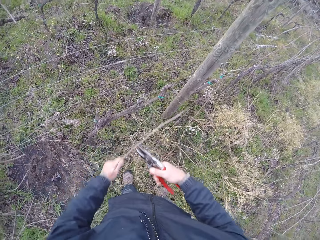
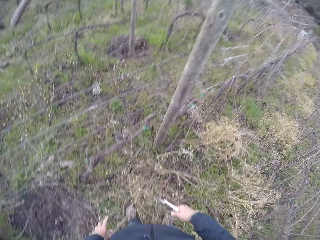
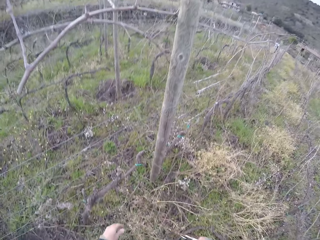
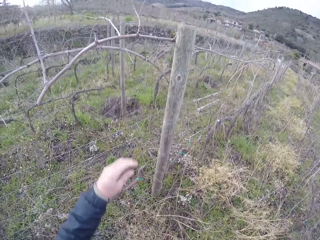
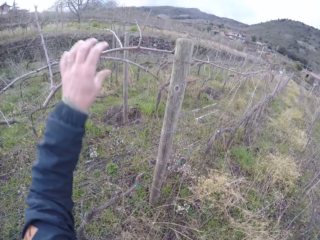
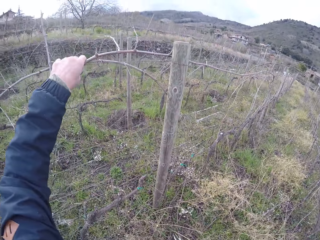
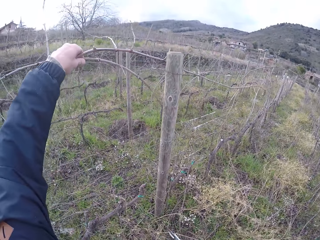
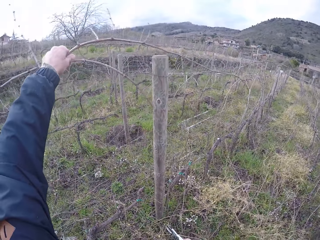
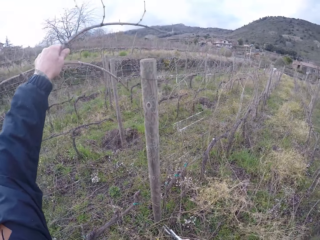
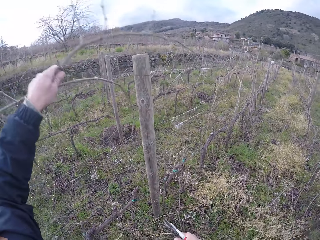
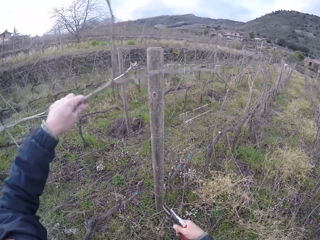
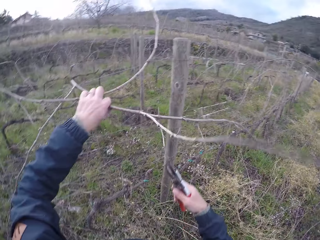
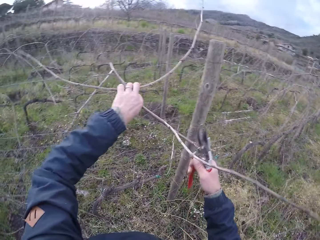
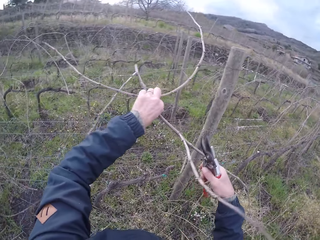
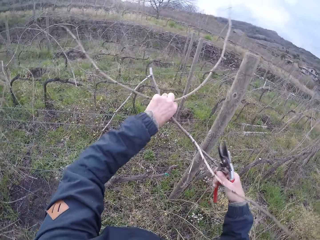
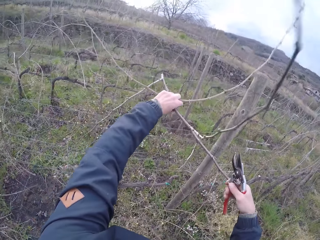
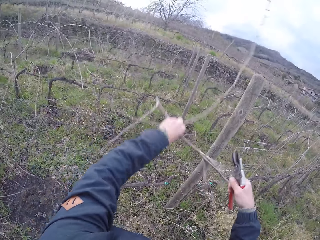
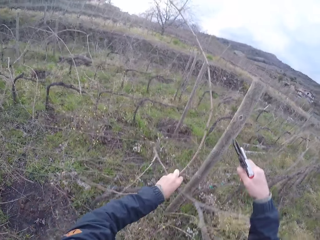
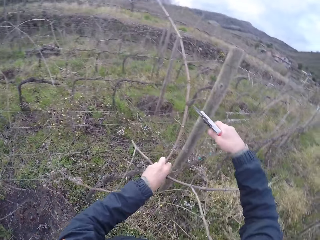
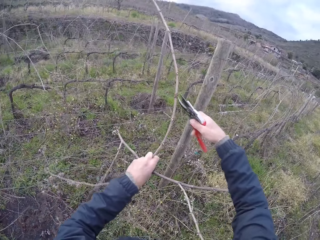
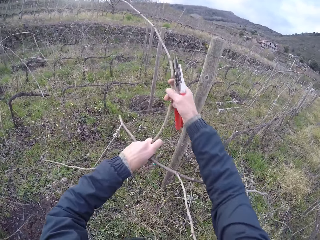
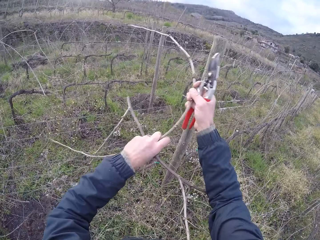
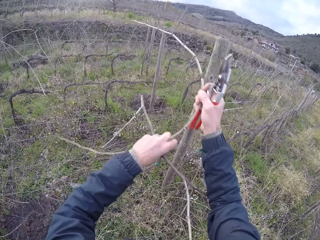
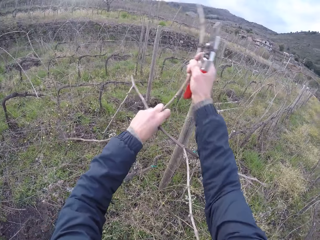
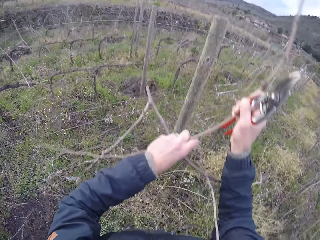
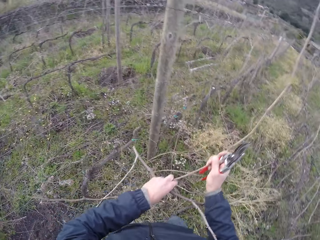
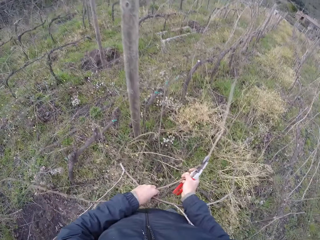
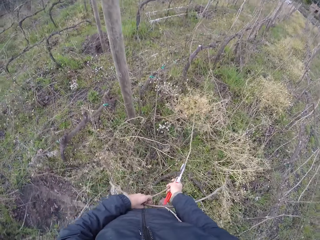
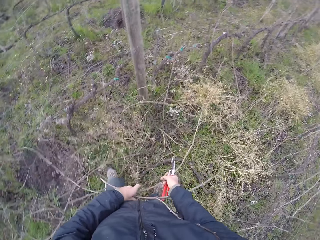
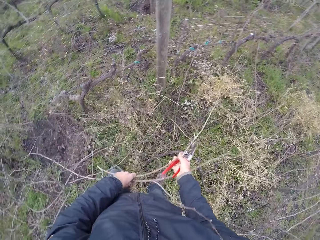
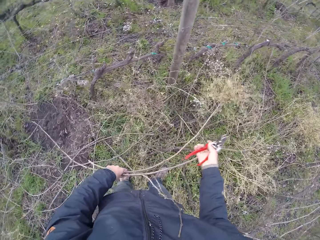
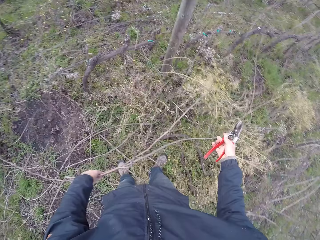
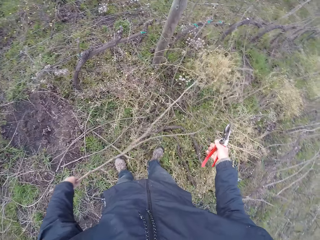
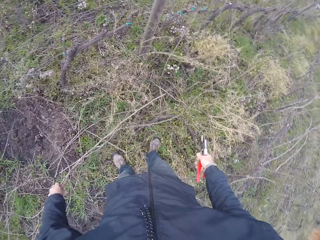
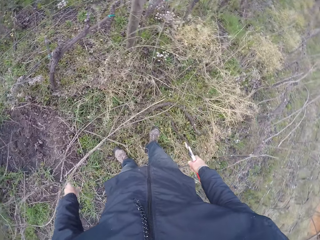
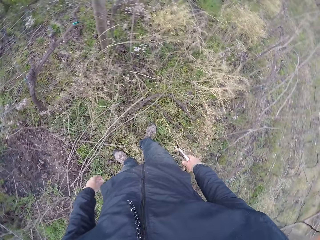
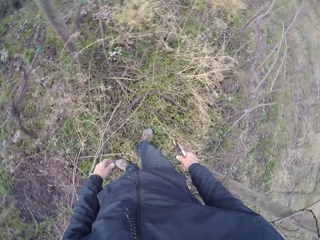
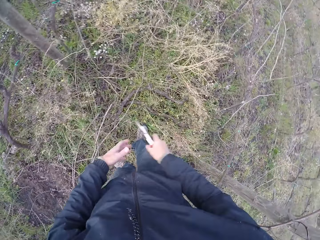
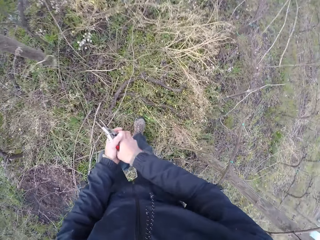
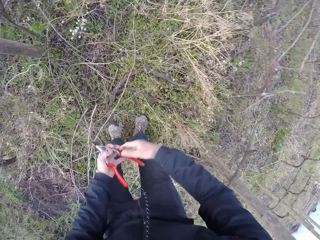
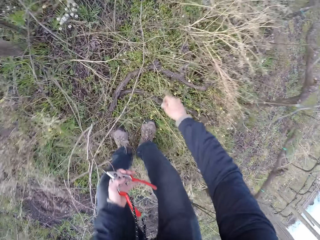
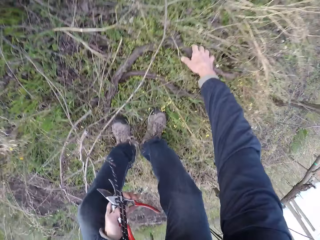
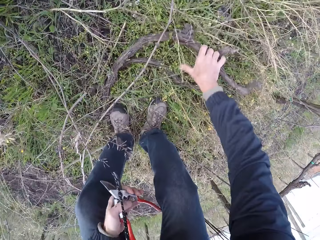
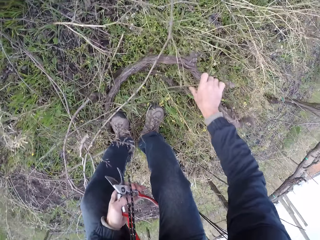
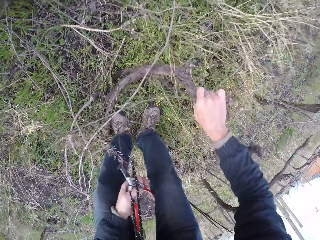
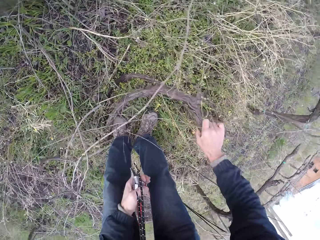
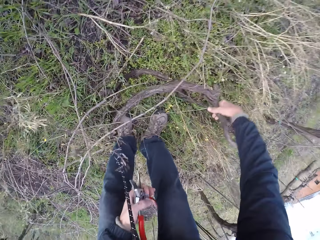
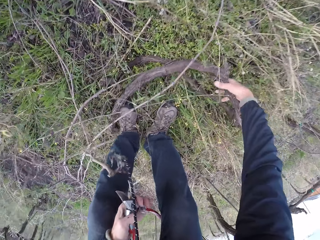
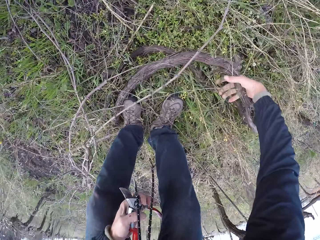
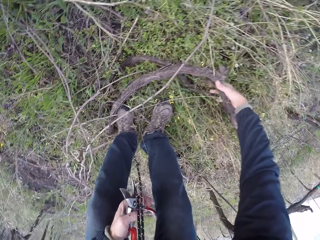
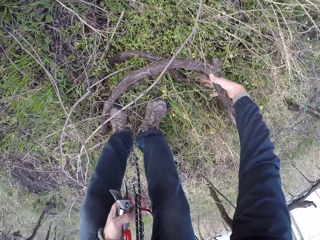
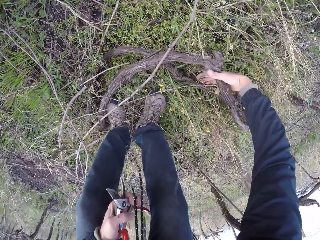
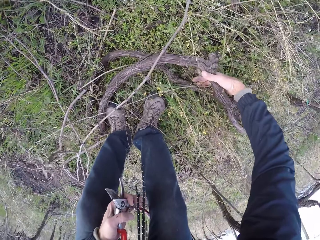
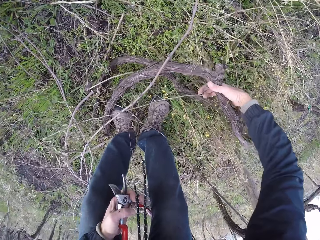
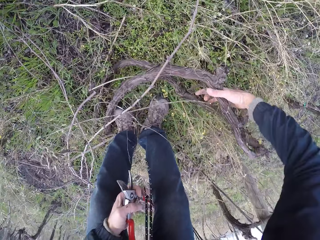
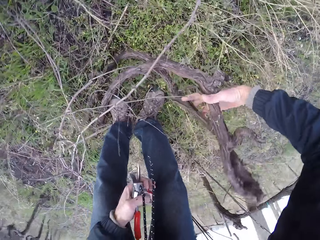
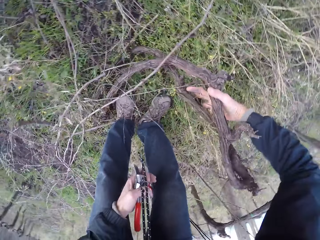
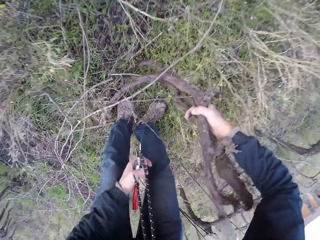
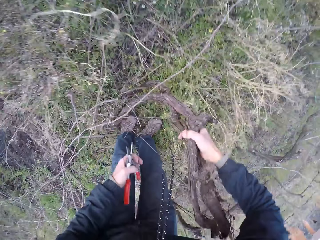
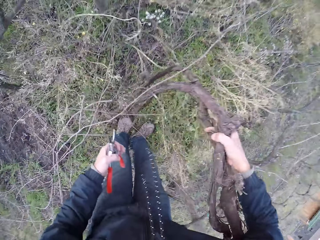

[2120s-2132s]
The camera wearer cuts a branch of a stick in the barbed wire with the pliers in his right hand. He removes the stick in the barbed wire with his left hand. He drops the stick in his left hand on the floor. He drags some sticks from the barbed wire with his right hand. He drags the sticks from the barbed wire with both hands. He drops the sticks in his left hand on the floor. He passes the pliers from his right hand to his left hand. He carries some sticks from the grass on the floor with his right hand.

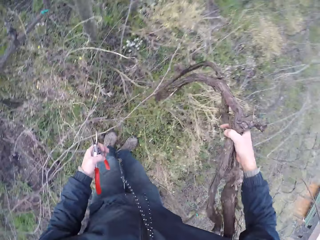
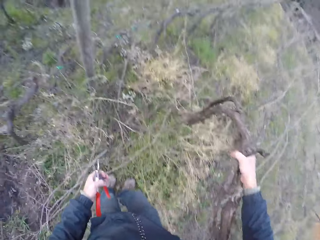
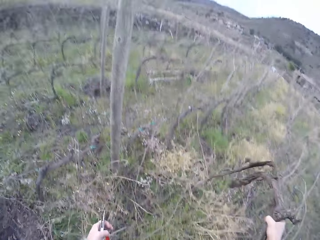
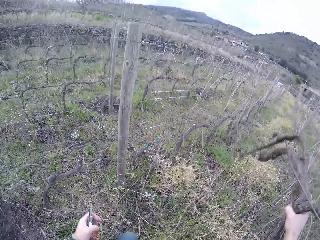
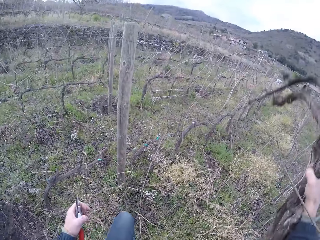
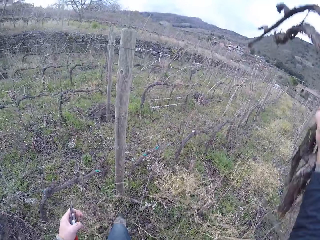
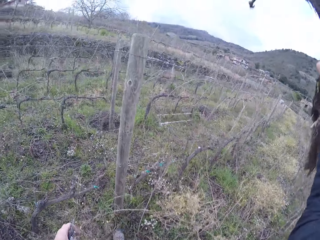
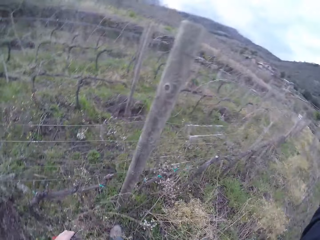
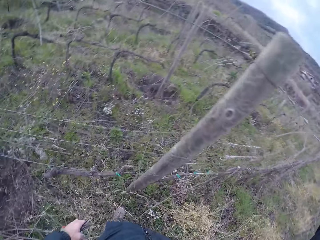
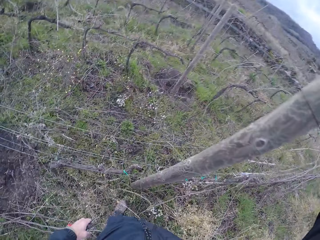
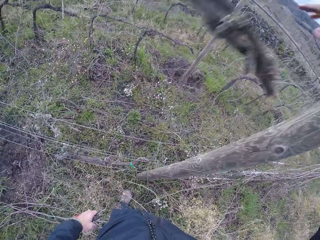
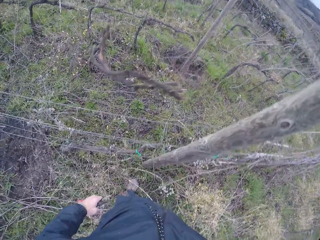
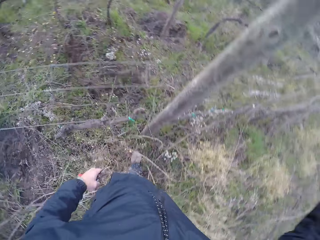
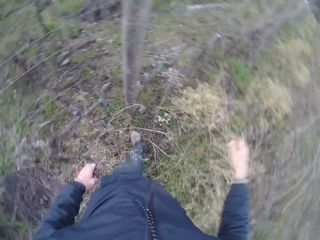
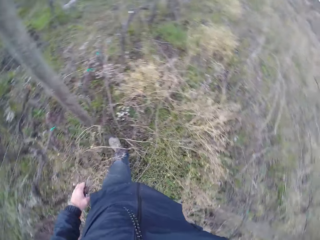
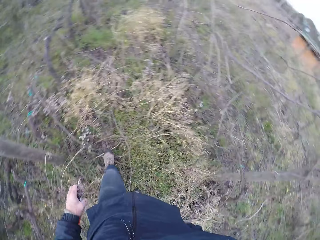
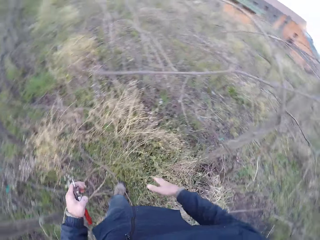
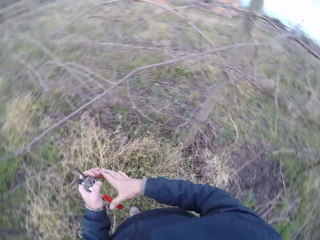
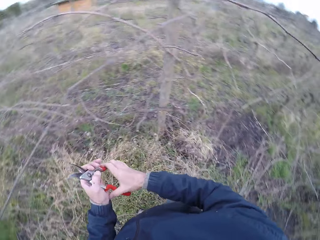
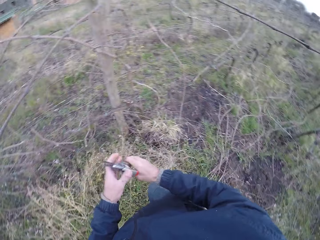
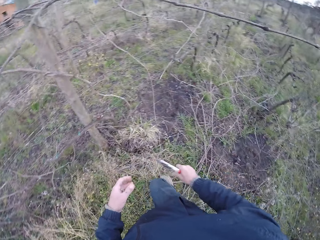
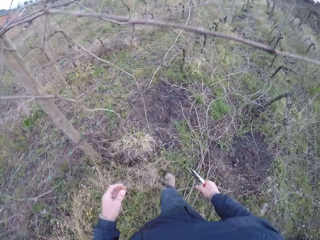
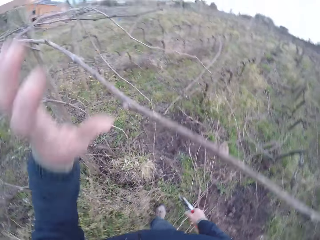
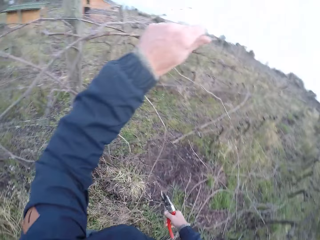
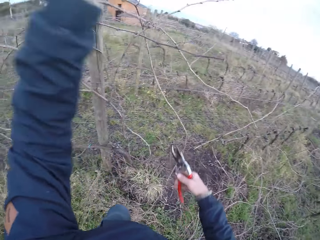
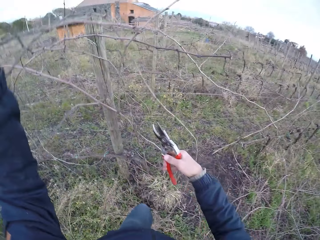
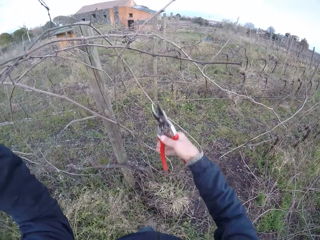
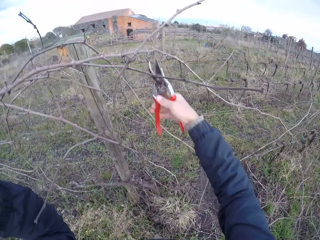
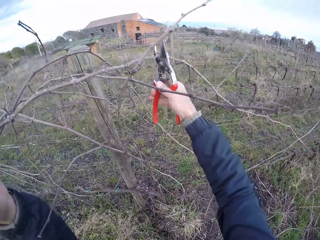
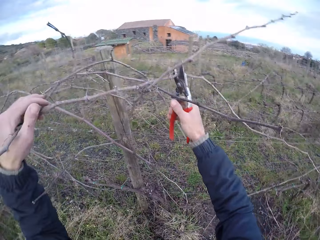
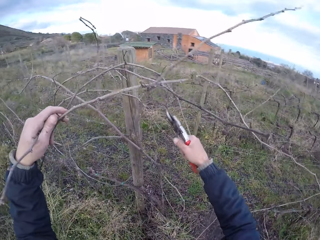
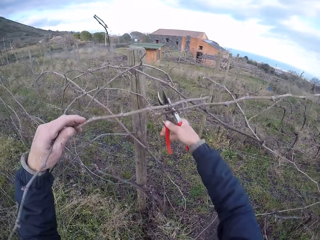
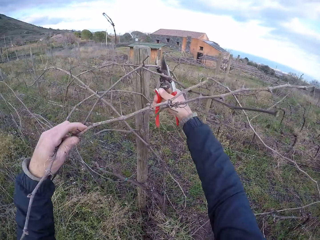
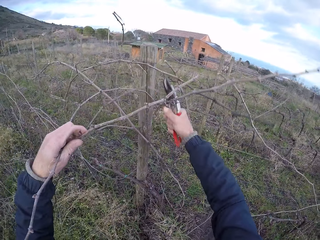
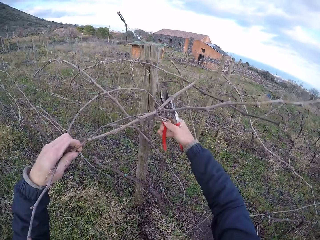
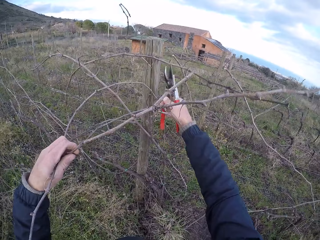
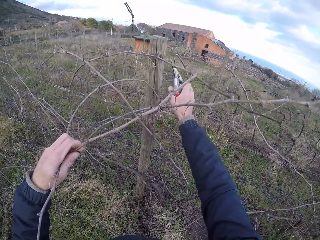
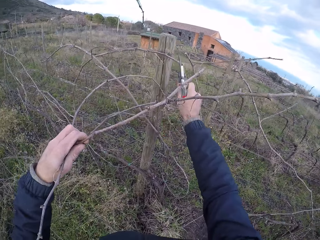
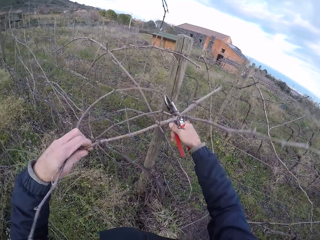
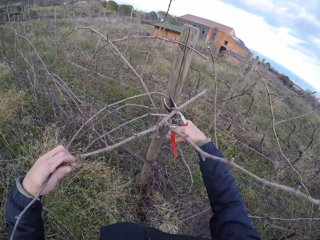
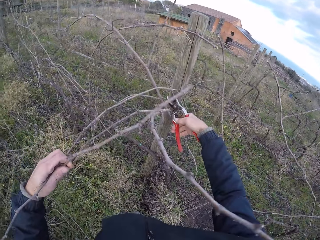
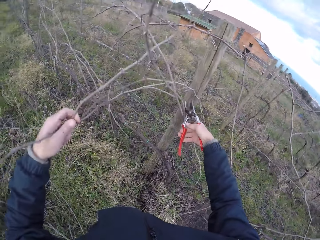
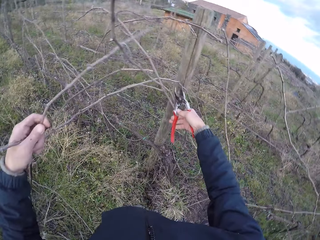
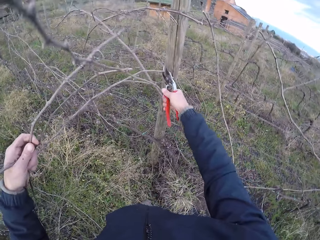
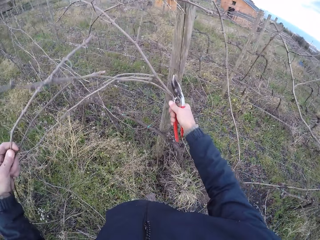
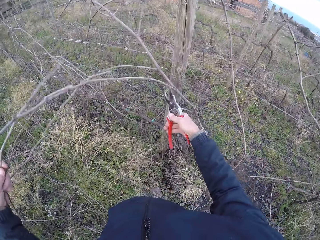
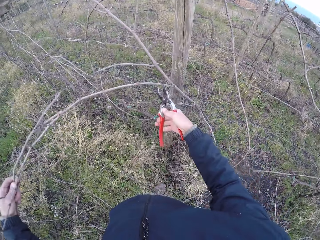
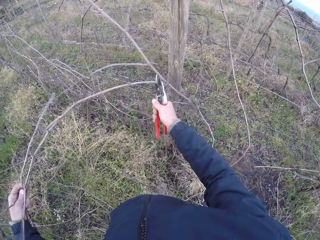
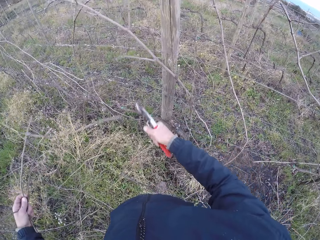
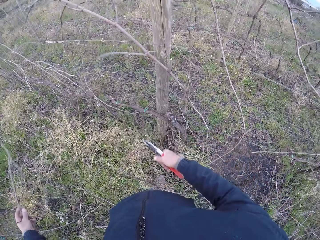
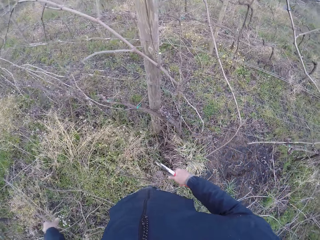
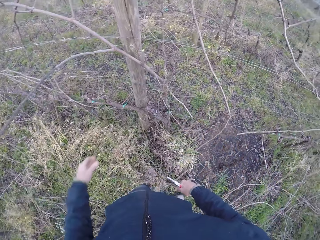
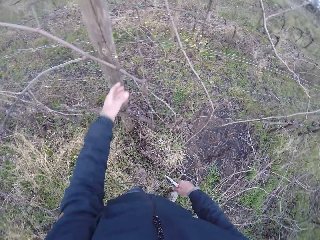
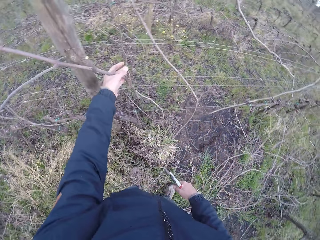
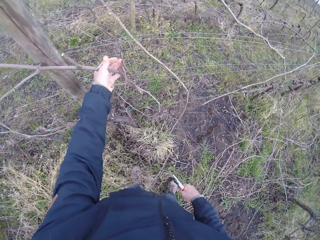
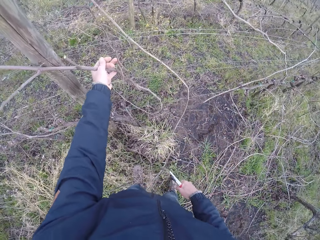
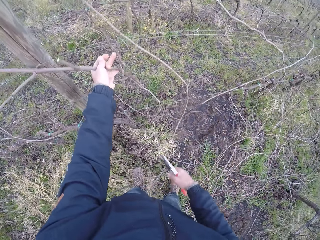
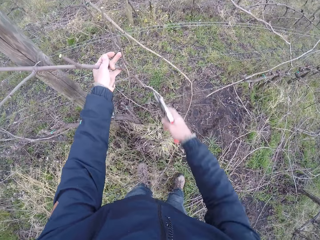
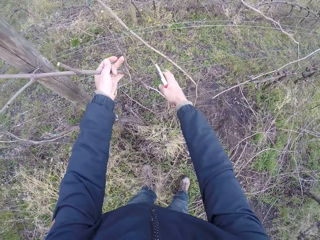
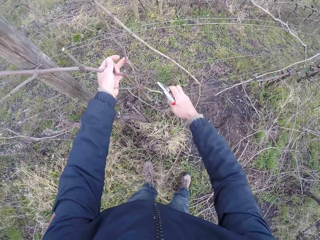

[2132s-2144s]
The camera wearer throws the sticks over the barbed wire with his right hand. He passes the pliers from his left hand to his right hand. He drags a stick from the barbed wire with his left hand. He cuts the stick in the barbed wire with the pliers in his right hand. He cuts the stick in the barbed wire with the pliers in his right hand repeatedly. He drops the stick in his left hand on the floor. He drags some sticks from the barbed wire with his left hand.
